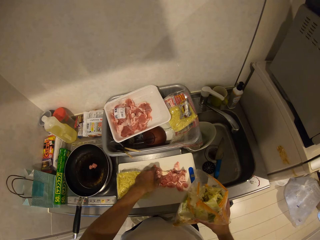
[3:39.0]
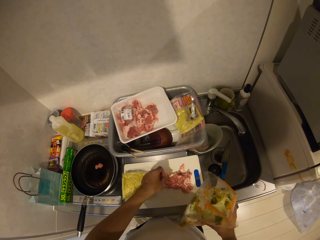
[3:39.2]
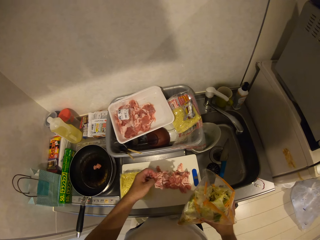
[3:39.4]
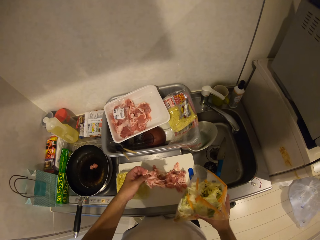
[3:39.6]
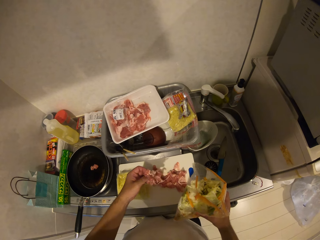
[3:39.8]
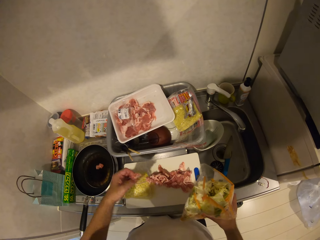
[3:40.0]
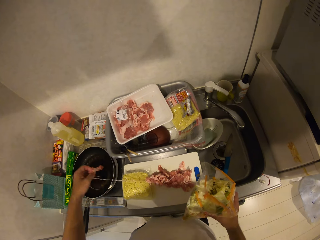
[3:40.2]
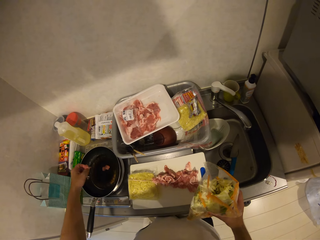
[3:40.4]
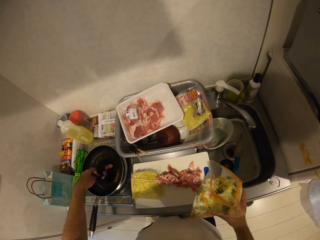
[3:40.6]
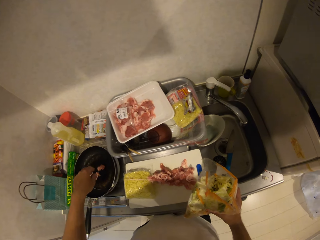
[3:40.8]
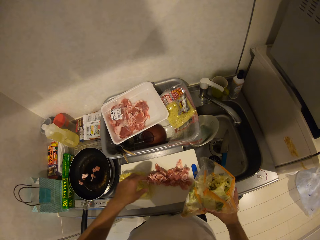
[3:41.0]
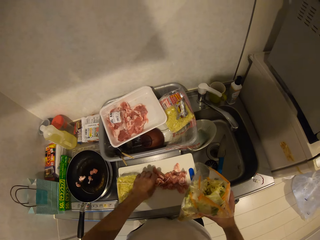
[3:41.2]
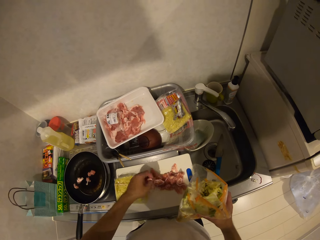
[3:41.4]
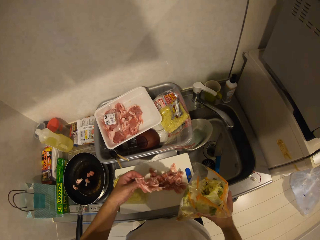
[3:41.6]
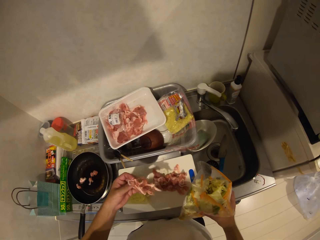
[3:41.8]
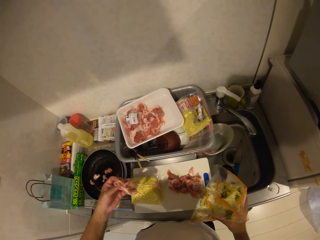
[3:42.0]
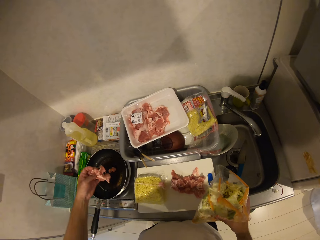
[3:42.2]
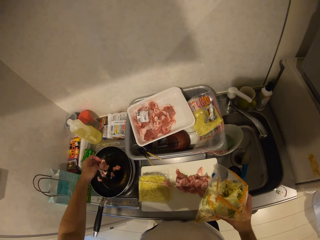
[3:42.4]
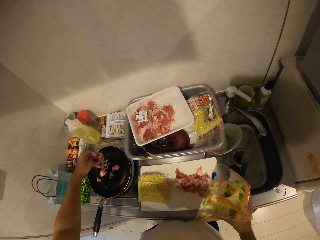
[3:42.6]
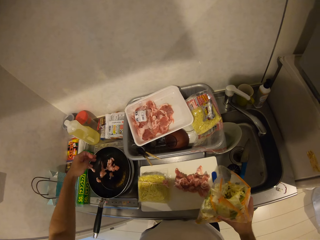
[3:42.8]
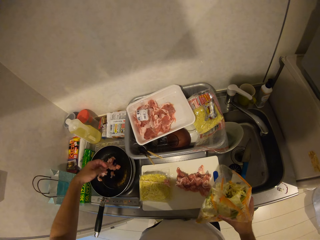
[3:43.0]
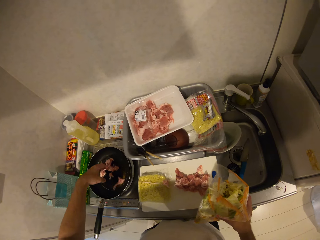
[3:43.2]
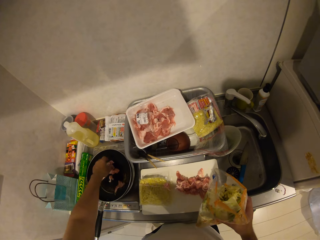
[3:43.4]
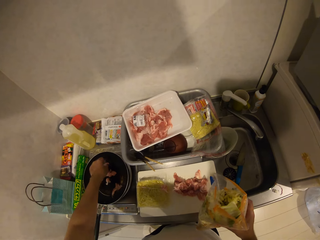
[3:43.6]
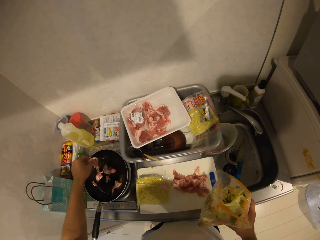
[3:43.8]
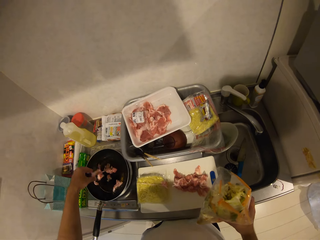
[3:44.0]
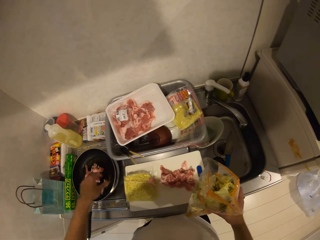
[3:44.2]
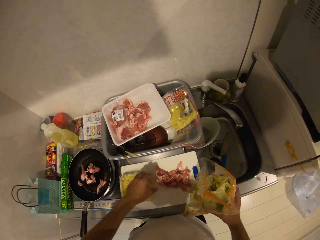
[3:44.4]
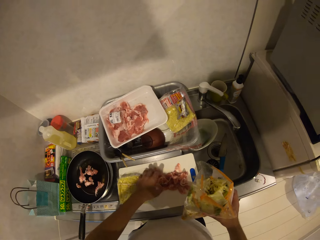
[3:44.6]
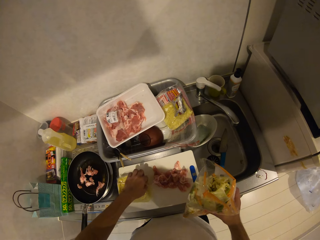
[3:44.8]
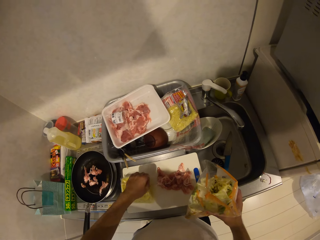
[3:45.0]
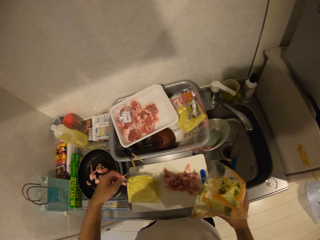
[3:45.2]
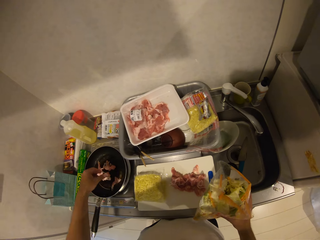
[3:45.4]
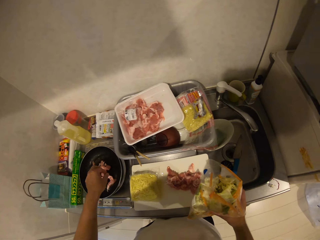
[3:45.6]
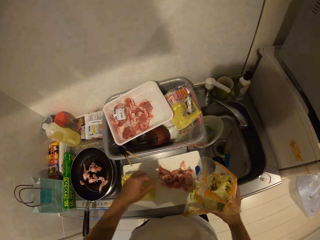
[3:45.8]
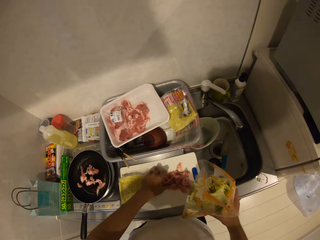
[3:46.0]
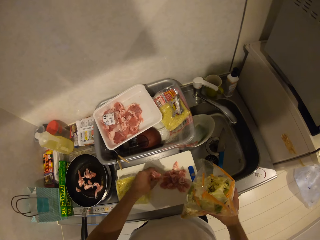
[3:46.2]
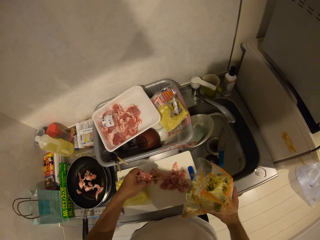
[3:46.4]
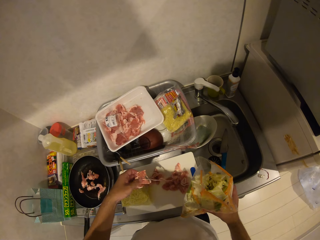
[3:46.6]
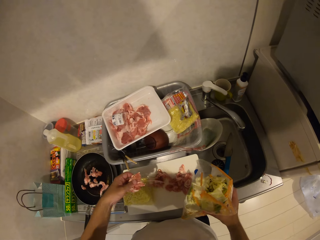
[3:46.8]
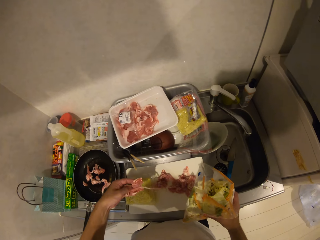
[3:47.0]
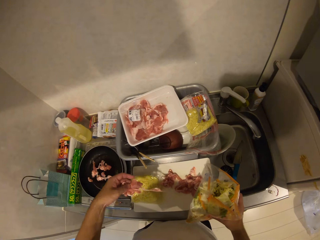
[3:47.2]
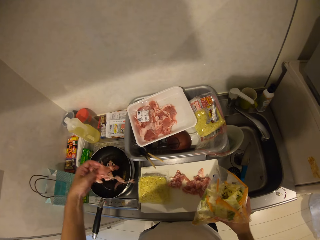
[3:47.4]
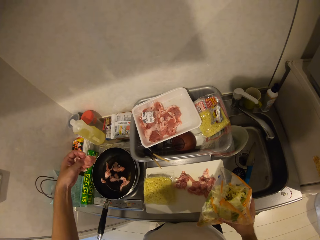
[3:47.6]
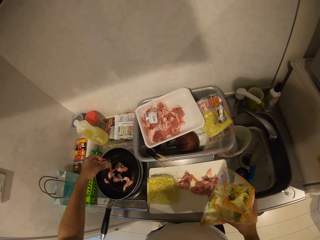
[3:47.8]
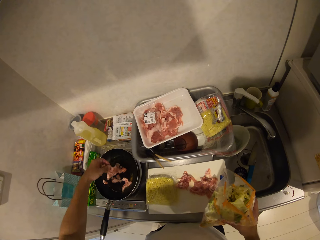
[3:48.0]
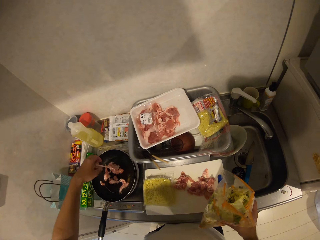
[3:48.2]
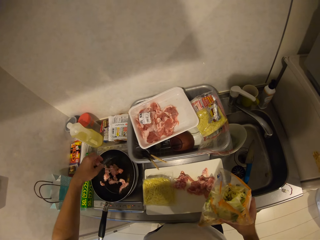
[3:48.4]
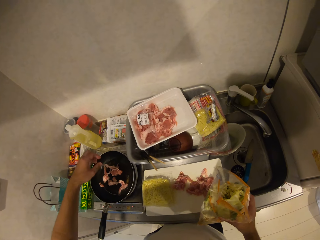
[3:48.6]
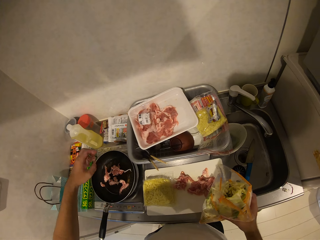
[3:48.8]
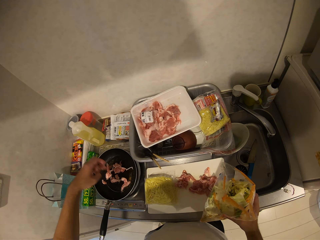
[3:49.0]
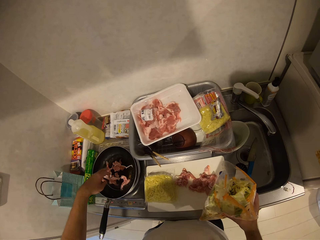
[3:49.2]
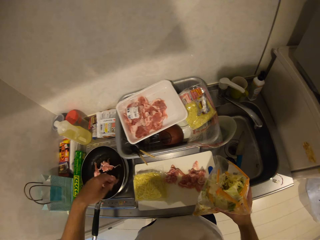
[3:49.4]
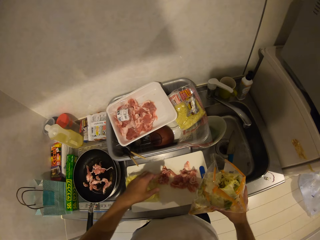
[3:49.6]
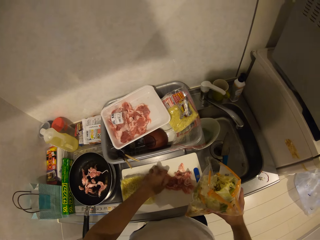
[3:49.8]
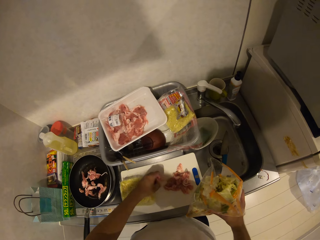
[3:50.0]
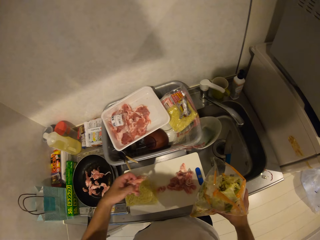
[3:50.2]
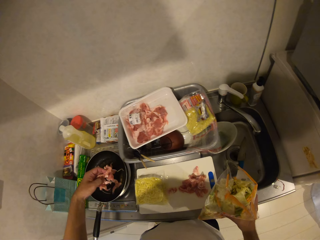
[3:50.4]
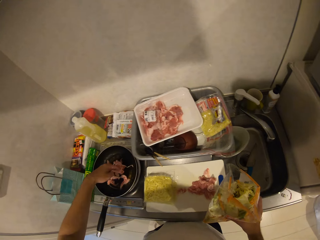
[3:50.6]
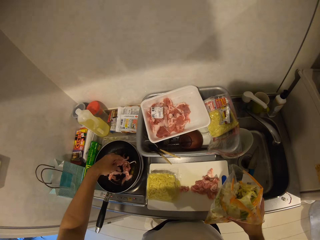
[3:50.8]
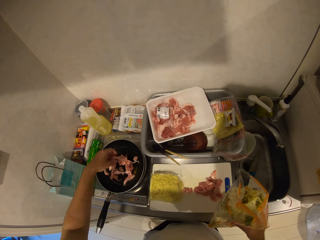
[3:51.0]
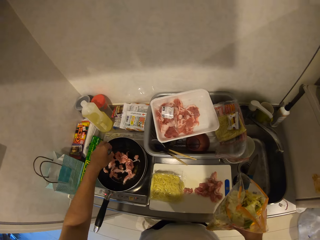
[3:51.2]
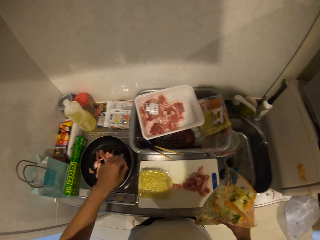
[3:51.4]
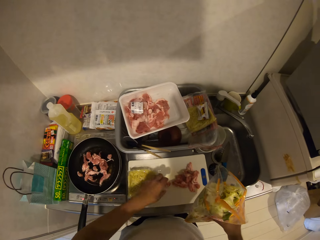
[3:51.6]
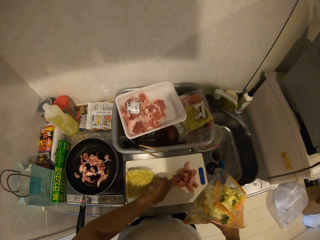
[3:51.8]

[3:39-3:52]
The camera wearer picks meat pieces. They put the meat in the pan. They pick the meat pieces. They put the meat in the pan. They pick the meat pieces. They put the meat in the pan.

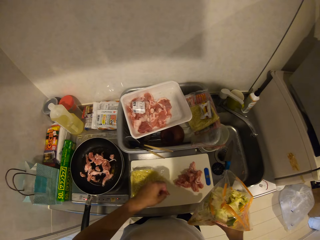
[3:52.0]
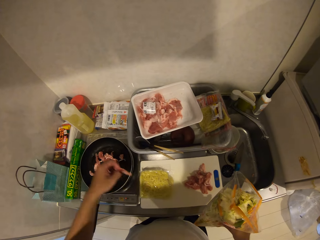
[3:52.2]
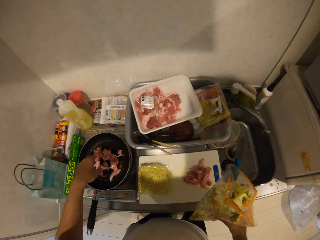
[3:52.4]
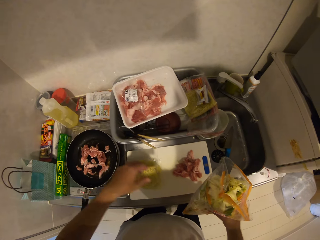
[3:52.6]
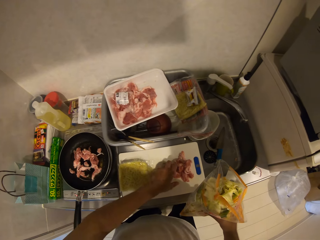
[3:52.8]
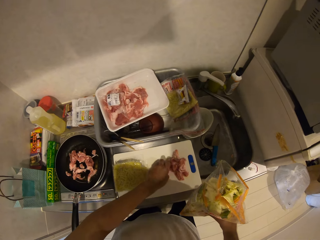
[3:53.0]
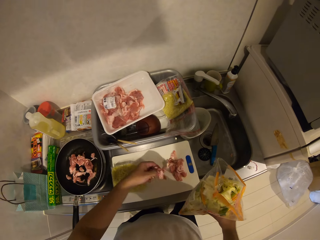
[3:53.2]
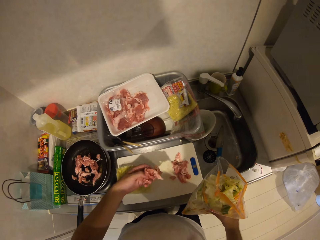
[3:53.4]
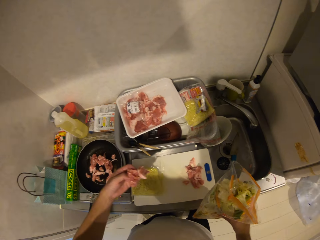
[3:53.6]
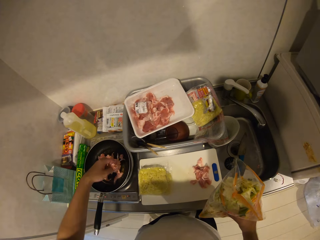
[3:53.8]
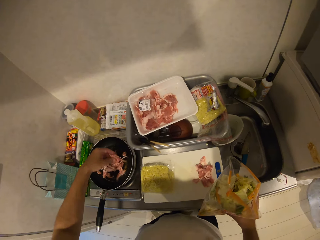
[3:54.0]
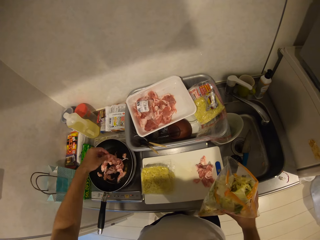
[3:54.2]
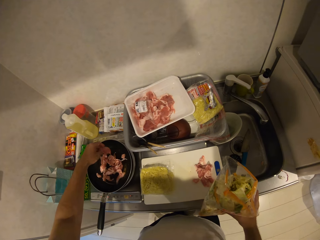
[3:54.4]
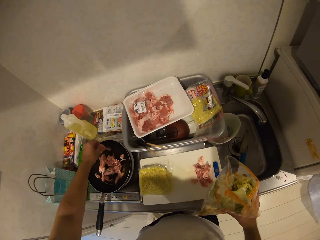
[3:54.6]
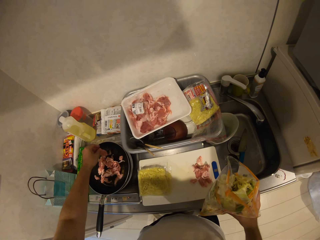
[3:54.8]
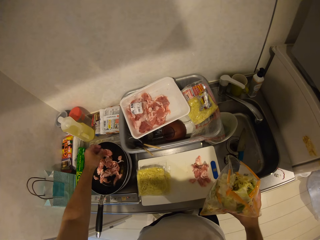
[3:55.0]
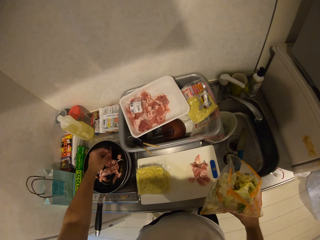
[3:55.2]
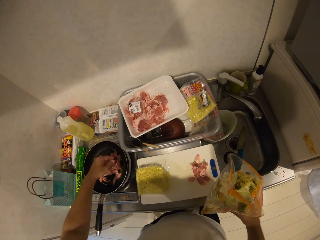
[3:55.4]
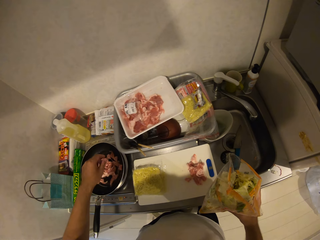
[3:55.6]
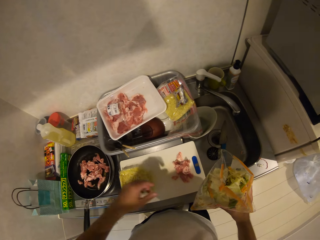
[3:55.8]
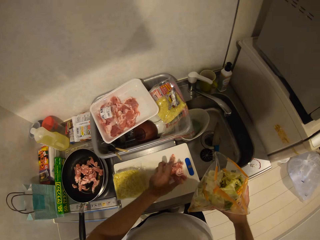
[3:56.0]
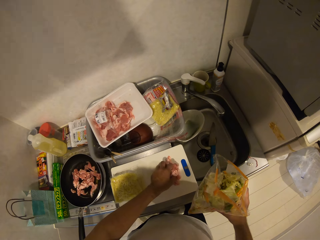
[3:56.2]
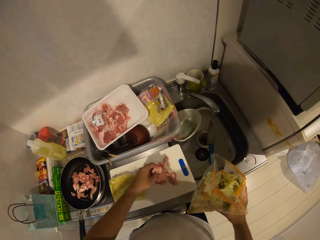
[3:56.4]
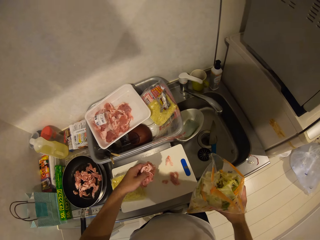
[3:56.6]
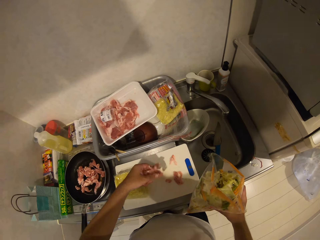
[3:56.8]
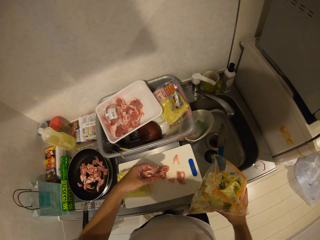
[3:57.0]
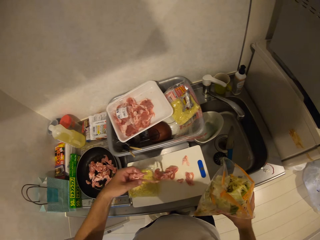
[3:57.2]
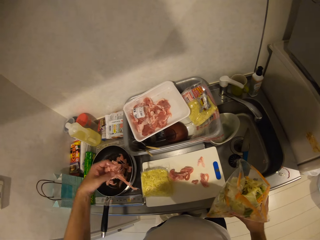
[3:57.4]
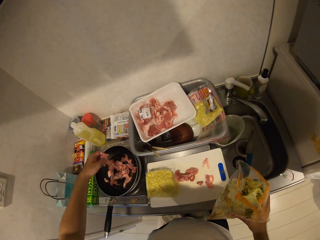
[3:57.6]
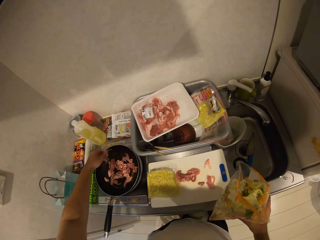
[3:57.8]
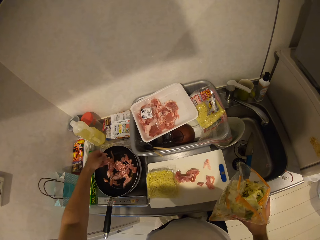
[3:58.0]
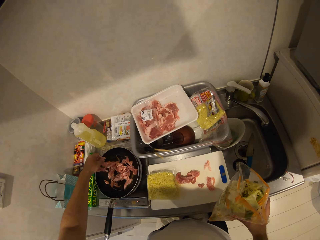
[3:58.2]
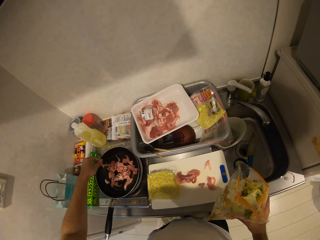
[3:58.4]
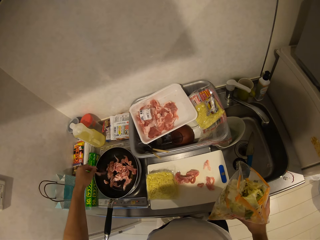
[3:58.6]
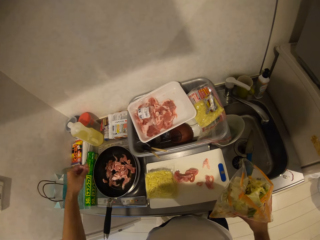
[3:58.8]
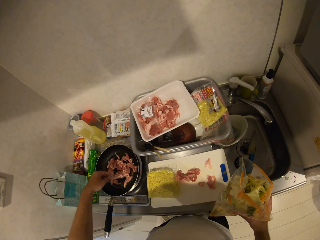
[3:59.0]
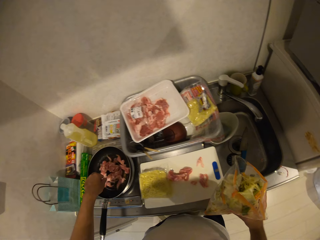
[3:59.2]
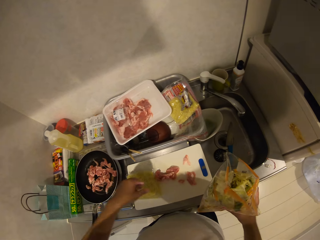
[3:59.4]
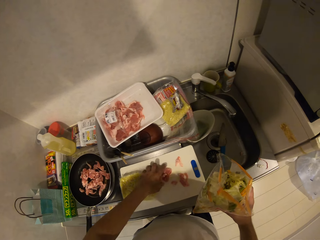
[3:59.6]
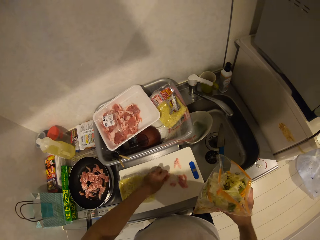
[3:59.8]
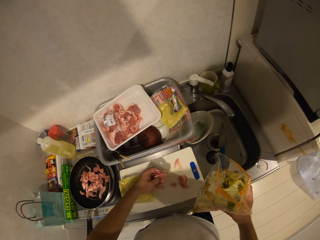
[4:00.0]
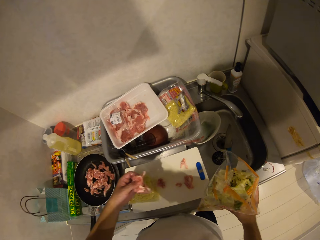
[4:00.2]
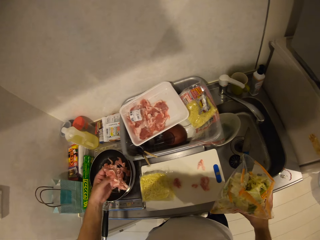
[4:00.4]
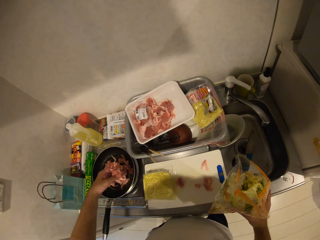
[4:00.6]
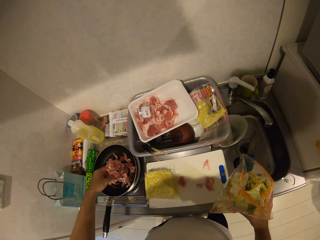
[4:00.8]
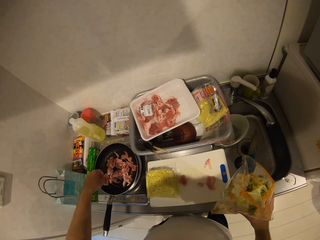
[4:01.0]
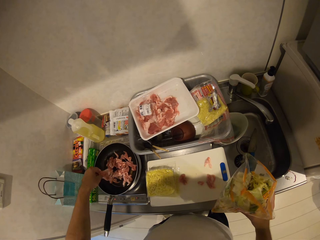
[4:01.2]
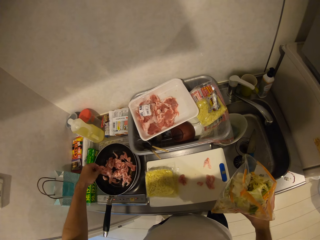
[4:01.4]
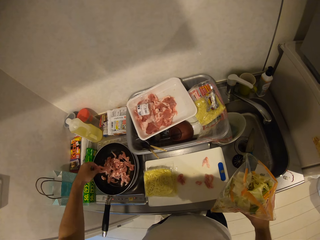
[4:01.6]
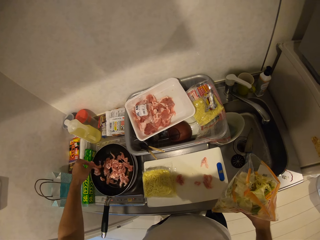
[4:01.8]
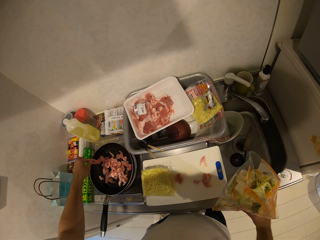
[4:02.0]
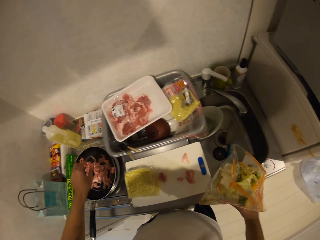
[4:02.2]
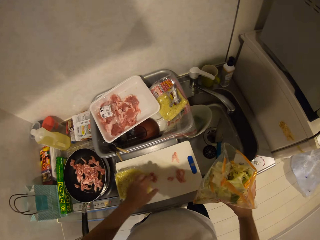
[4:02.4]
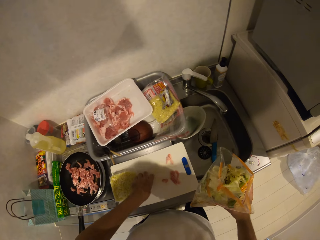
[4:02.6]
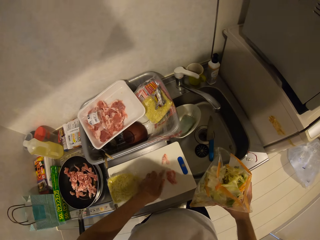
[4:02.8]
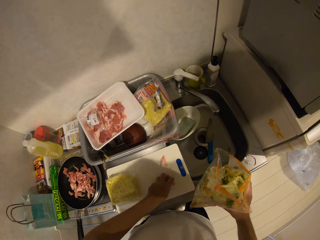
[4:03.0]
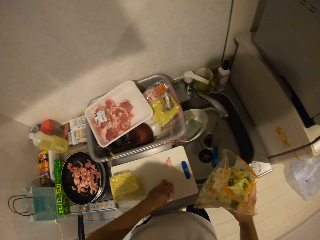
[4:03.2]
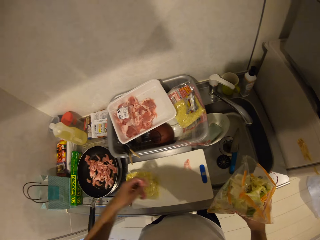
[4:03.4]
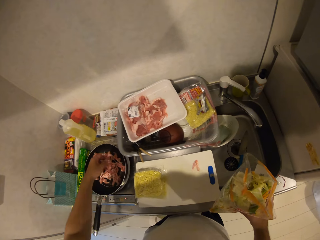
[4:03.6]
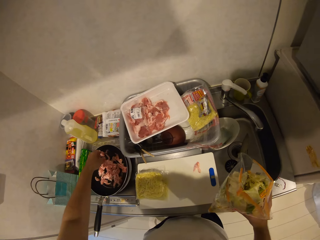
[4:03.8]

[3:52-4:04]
The camera wearer picks meat pieces. They put the meat in the pan. They pick the meat pieces. They put the meat in the pan. They pick the meat pieces. They put the meat in the pan.
